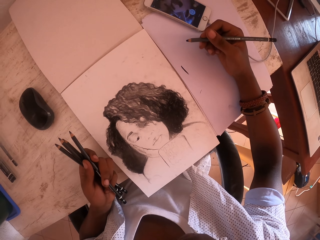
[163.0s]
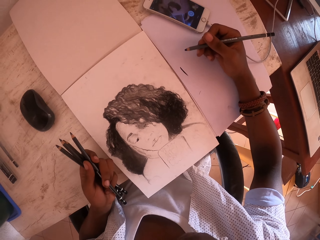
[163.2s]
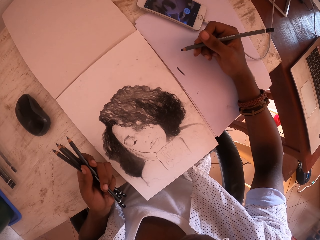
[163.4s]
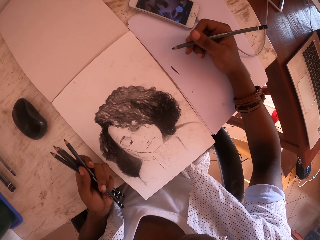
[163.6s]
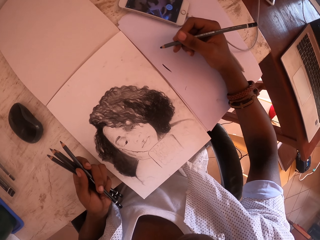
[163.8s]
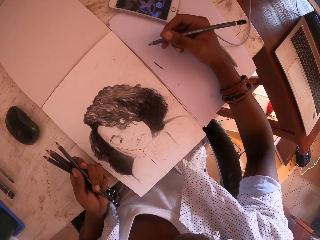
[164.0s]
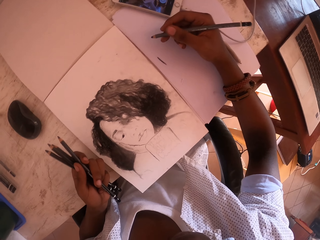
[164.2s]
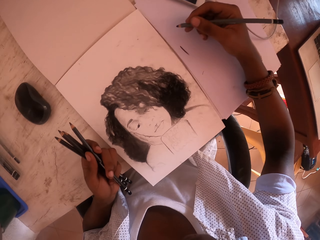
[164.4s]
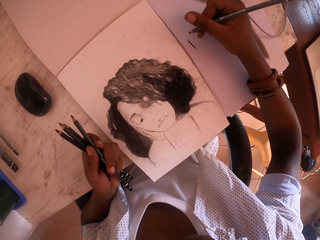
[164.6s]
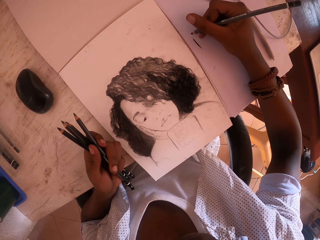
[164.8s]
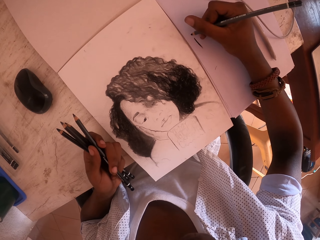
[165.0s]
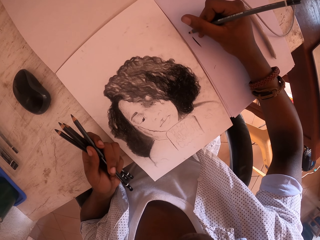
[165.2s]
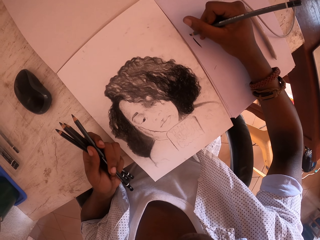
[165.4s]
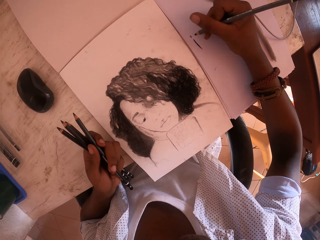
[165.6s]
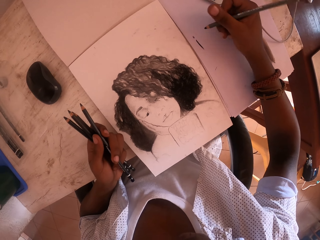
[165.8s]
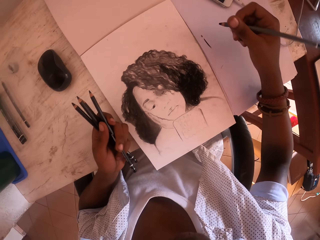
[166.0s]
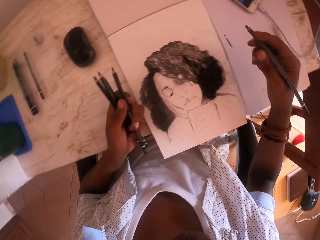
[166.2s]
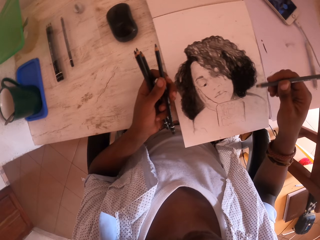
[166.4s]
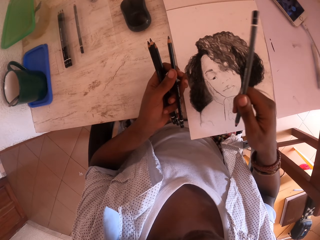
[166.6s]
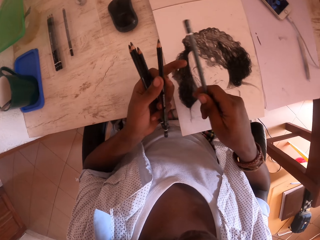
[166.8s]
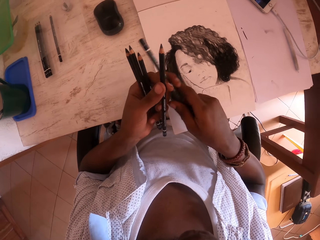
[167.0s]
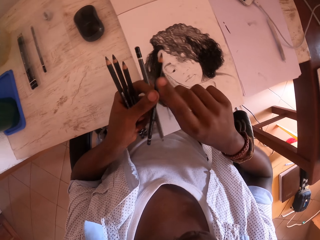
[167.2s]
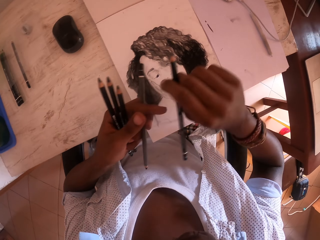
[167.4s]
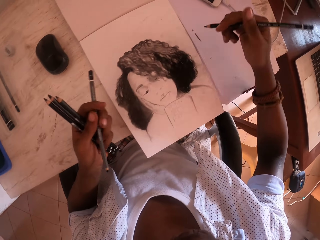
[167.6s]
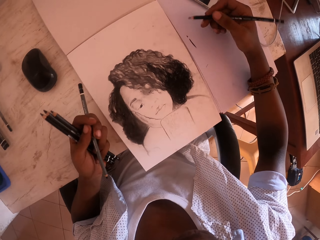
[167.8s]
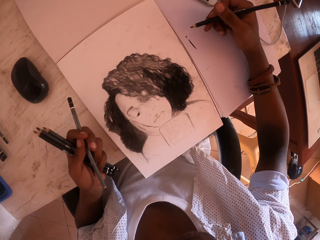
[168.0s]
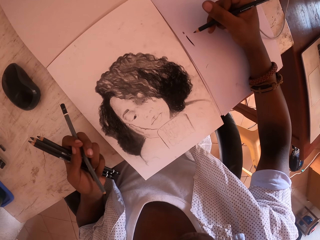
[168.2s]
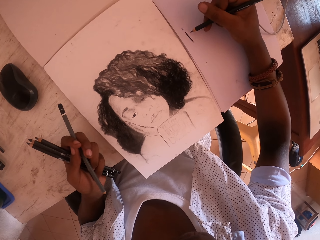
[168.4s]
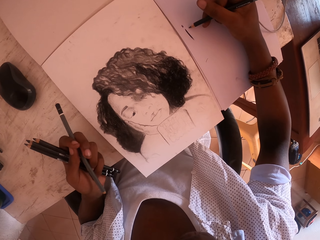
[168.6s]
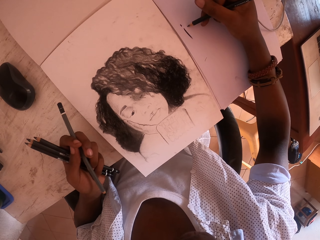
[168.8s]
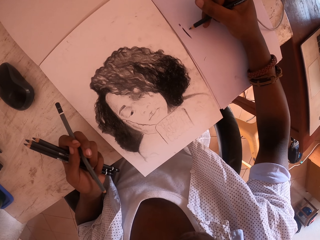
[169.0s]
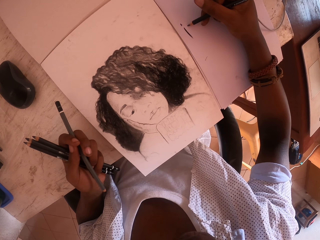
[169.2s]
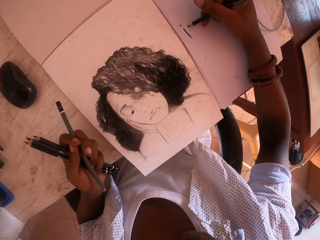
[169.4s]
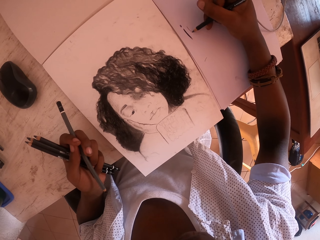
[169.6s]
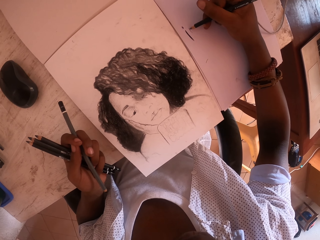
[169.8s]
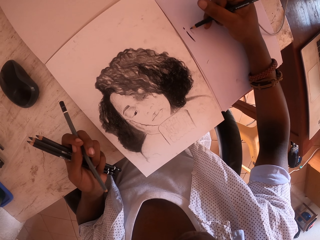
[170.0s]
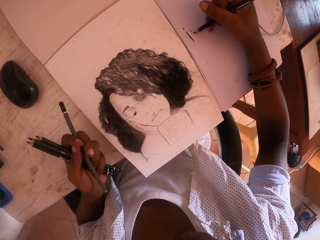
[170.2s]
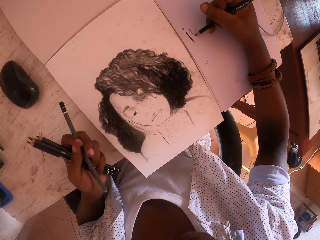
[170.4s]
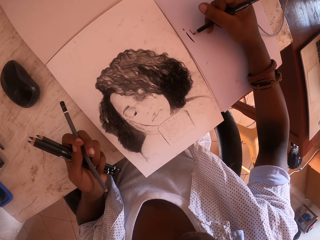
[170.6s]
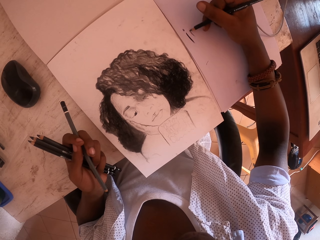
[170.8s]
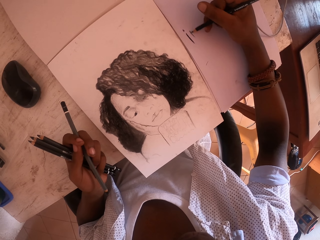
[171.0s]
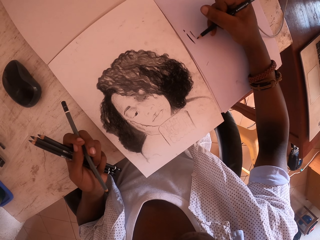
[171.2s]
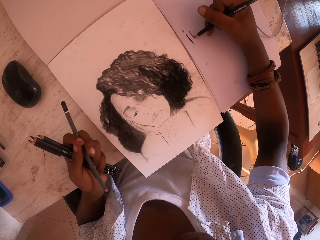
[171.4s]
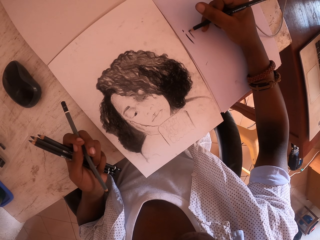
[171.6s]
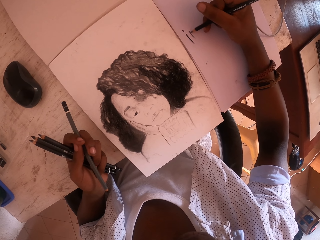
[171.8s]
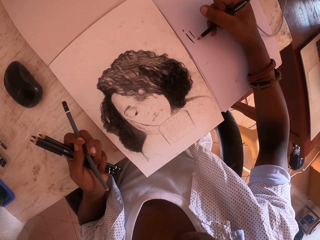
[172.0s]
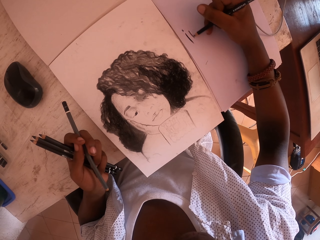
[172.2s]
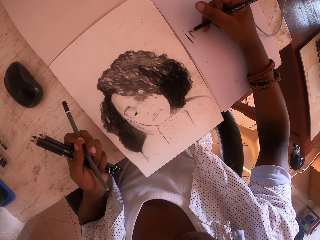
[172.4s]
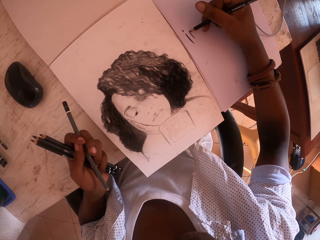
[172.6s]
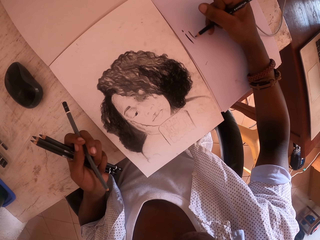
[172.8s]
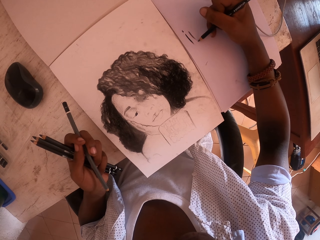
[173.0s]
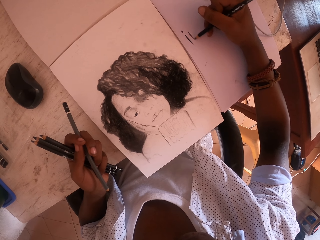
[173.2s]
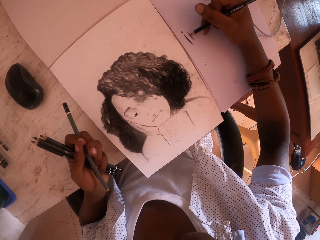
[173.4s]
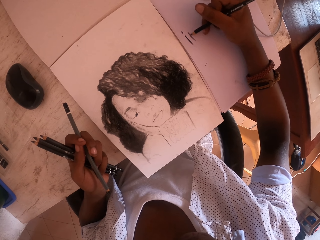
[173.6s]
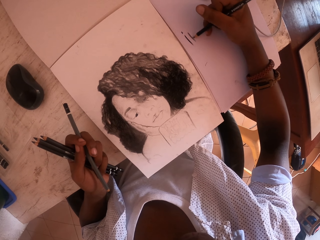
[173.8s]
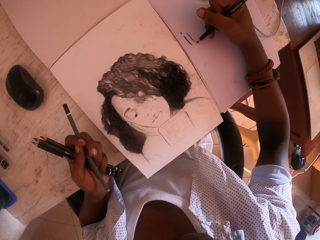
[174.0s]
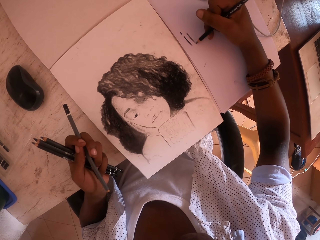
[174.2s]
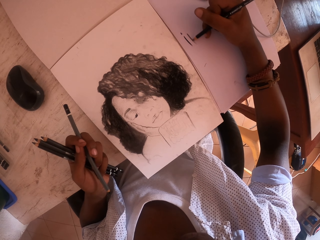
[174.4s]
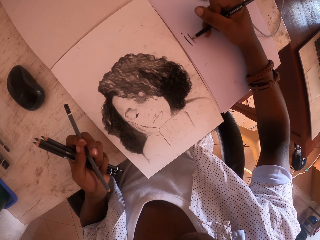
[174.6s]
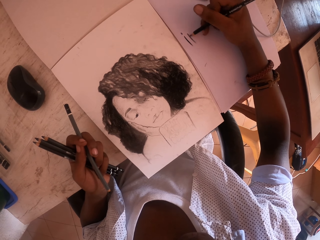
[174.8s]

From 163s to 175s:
The camera wearer places a pencil in the left hand. They pick the pencil from the left hand. They draw with the pencil in the right hand on the paper.

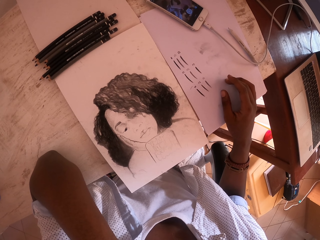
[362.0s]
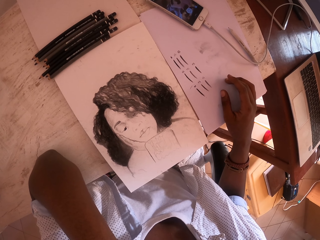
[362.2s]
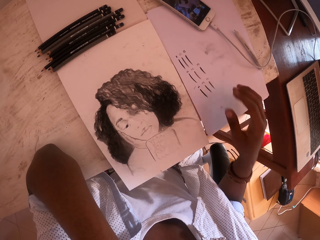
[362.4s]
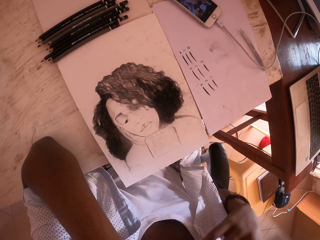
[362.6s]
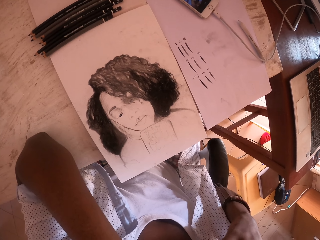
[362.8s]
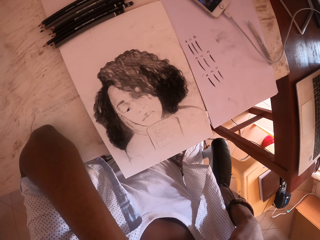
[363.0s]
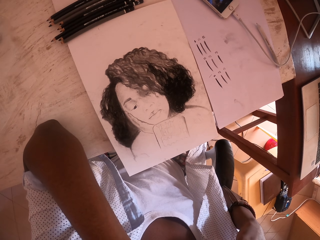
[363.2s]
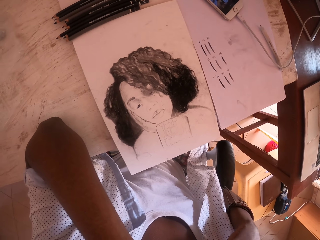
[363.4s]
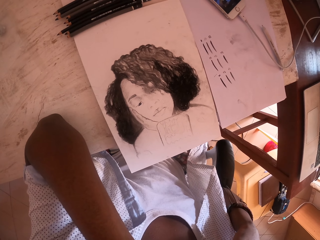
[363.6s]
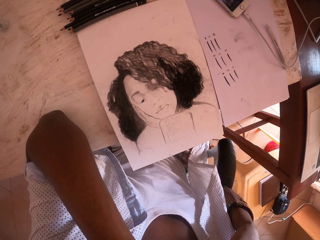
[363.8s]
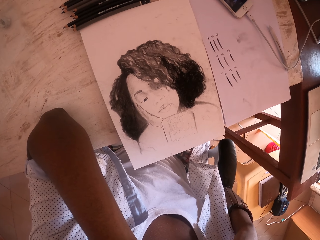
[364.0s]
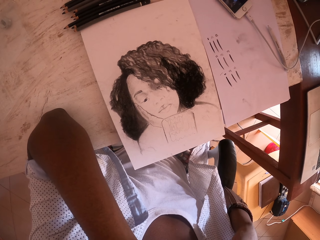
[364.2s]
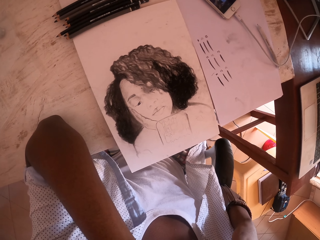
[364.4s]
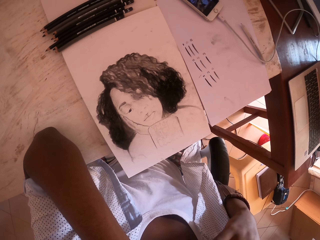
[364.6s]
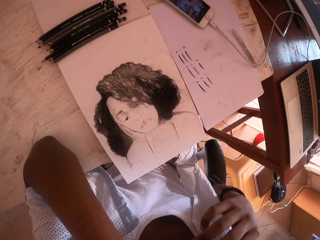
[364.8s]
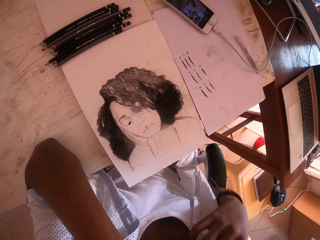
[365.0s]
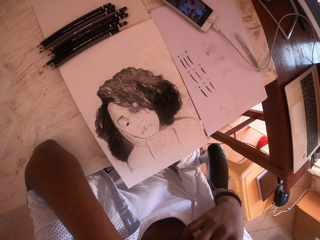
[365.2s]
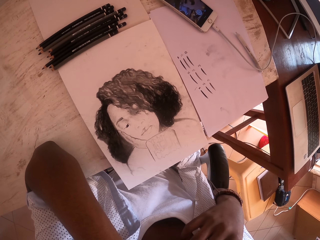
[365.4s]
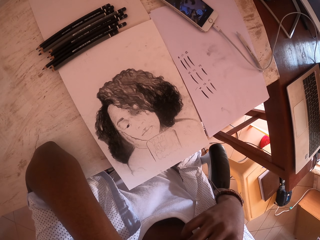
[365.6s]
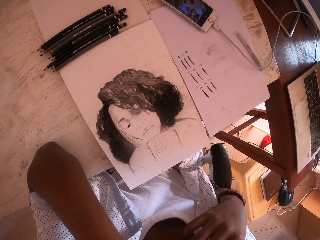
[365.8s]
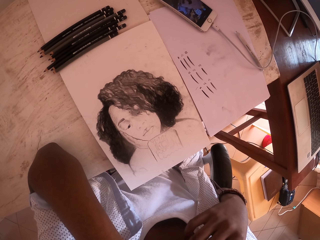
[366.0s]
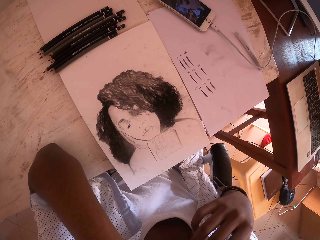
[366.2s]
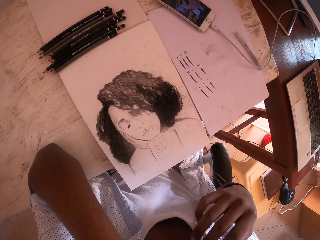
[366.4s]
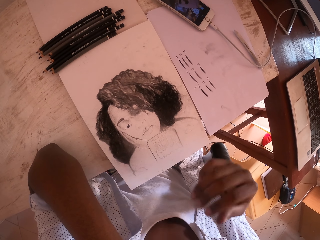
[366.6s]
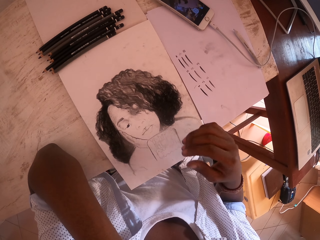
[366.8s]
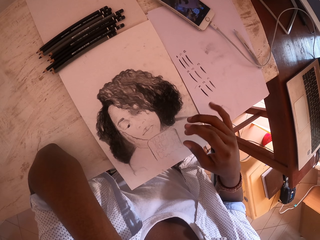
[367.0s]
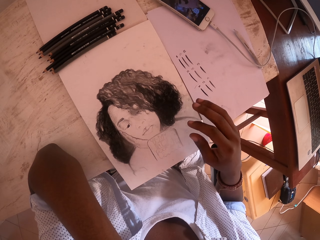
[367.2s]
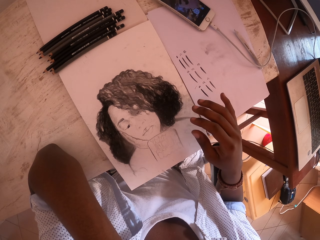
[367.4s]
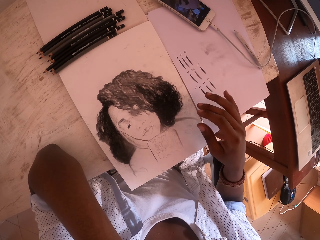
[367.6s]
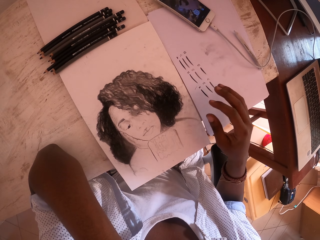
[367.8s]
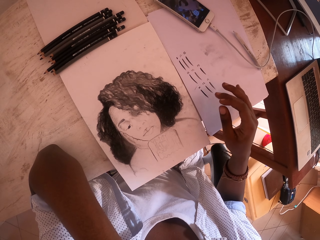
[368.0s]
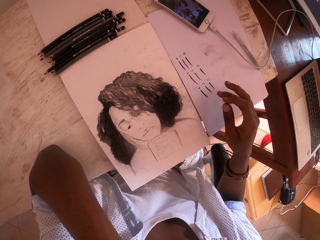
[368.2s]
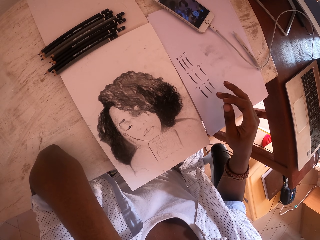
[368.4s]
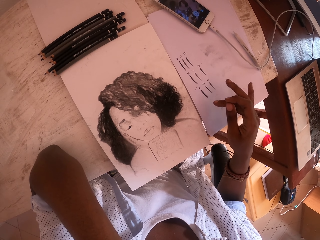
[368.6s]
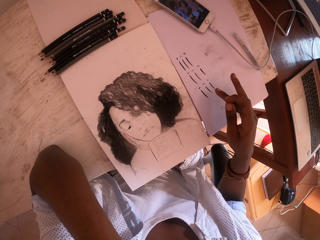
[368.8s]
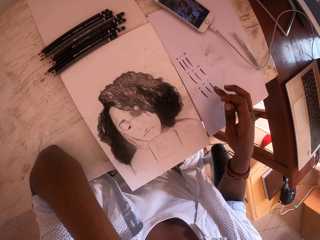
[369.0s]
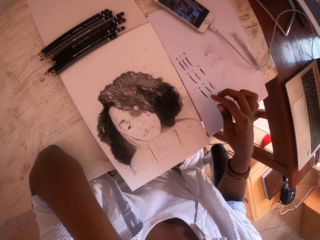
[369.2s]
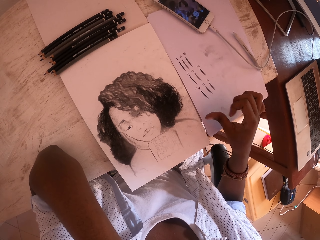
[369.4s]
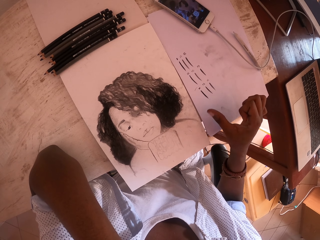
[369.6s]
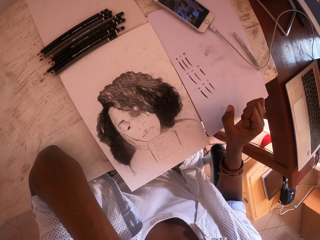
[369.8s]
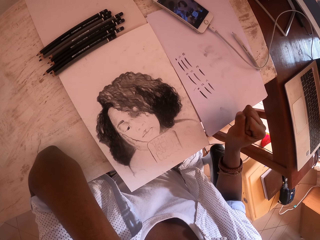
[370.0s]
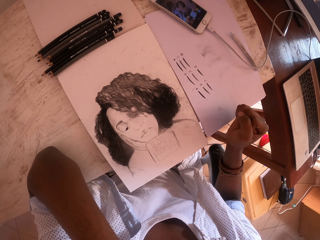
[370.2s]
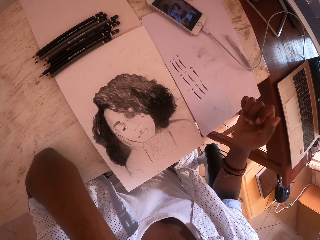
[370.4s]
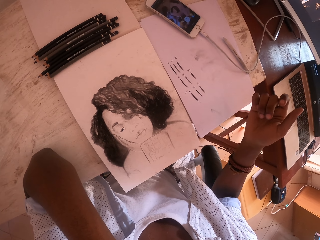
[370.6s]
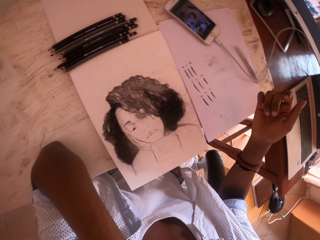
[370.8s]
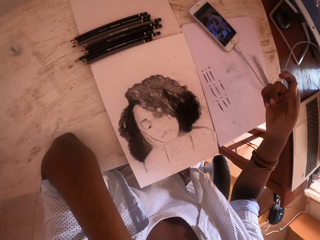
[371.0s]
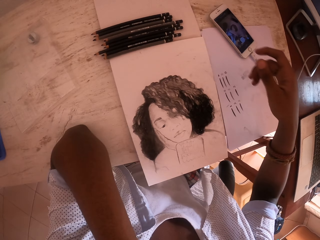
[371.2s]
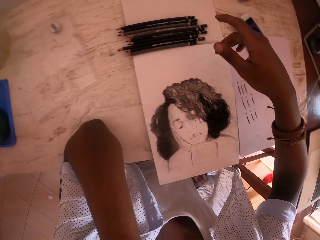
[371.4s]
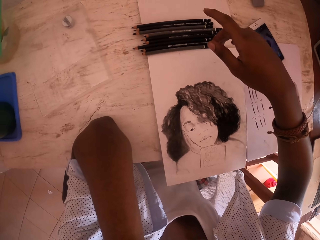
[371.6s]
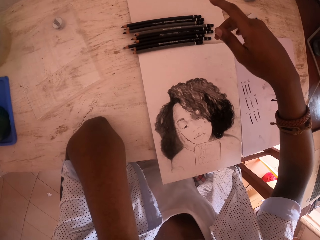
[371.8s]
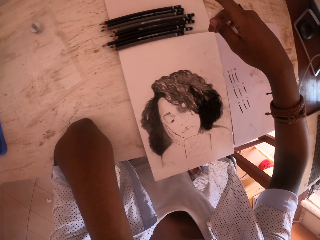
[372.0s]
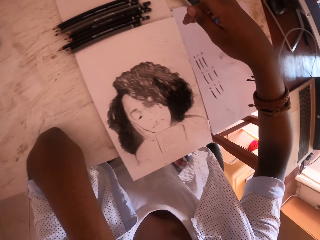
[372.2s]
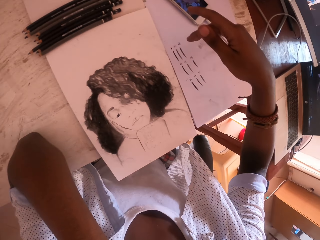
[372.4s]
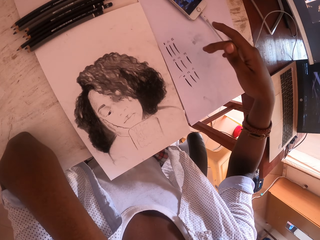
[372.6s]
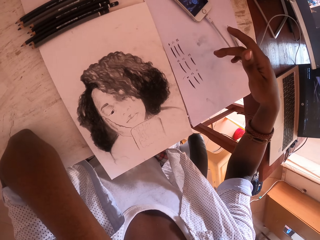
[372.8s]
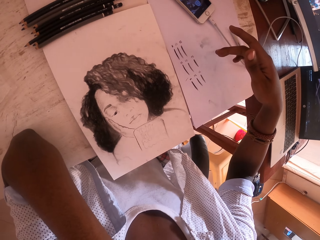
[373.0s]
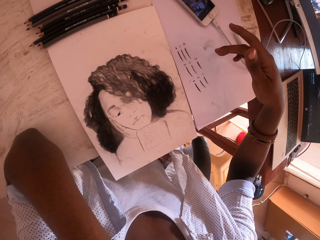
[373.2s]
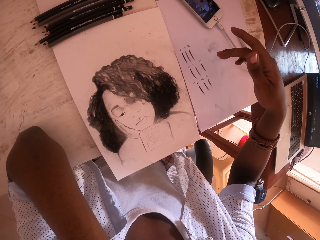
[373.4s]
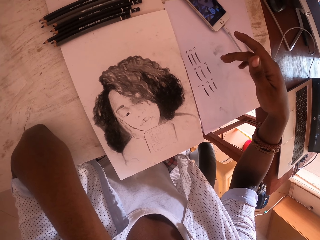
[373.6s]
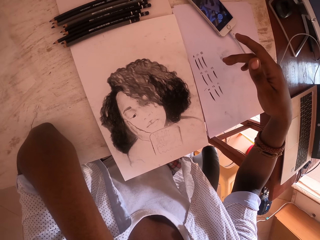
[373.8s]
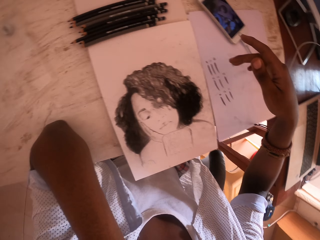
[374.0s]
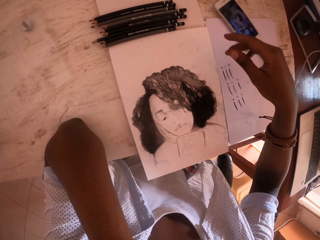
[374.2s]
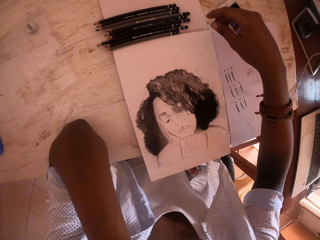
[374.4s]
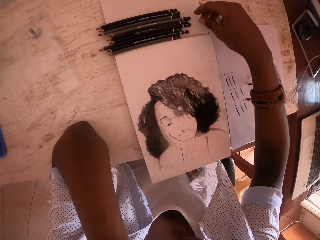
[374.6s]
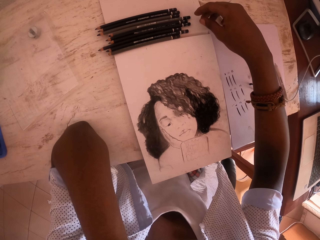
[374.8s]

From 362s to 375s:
The camera wearer lifts his right hand. He touches the body. He moves his right hand fingers. He stretches the fingers. He folds his right hand fingers. He stretches his right hand to the front and folds his right hand.
